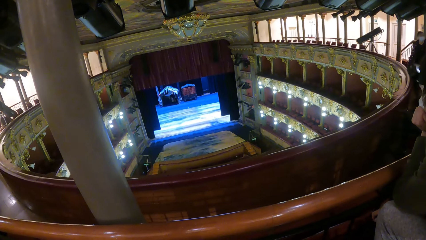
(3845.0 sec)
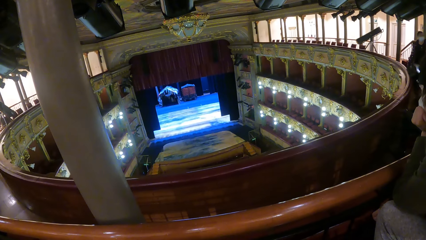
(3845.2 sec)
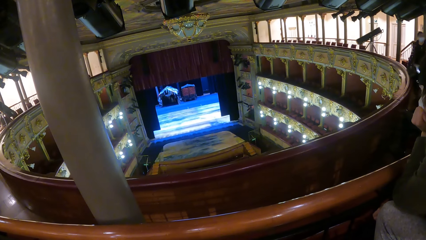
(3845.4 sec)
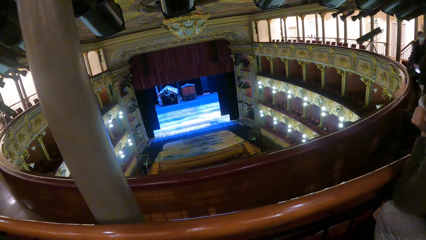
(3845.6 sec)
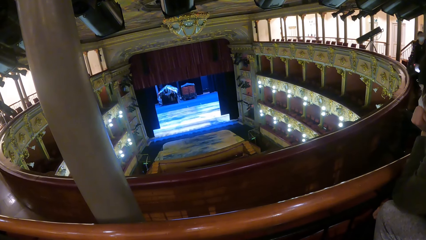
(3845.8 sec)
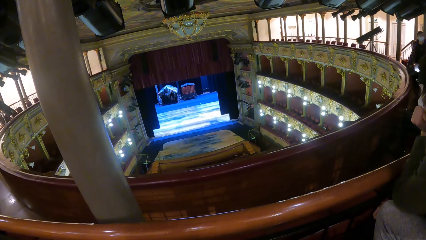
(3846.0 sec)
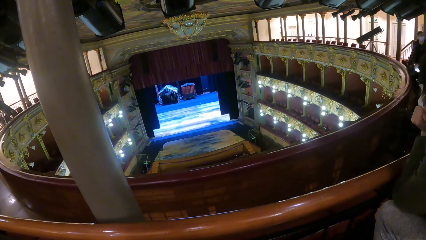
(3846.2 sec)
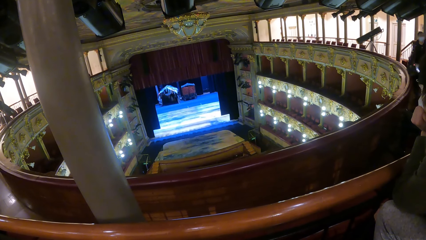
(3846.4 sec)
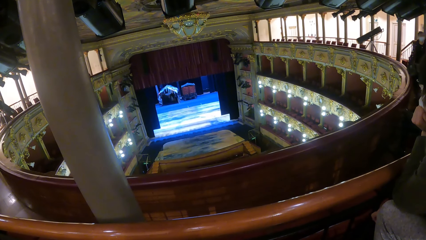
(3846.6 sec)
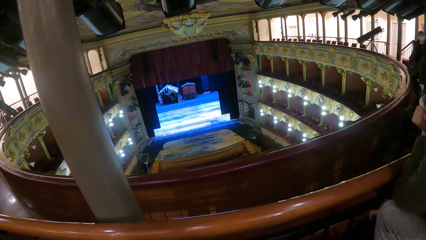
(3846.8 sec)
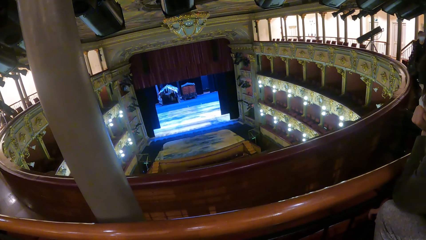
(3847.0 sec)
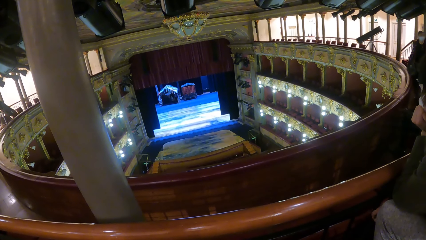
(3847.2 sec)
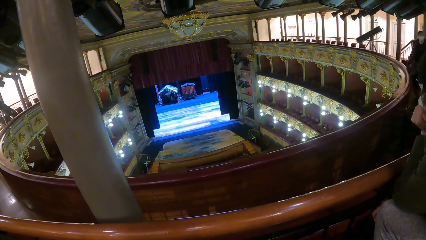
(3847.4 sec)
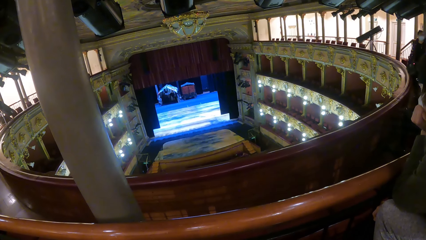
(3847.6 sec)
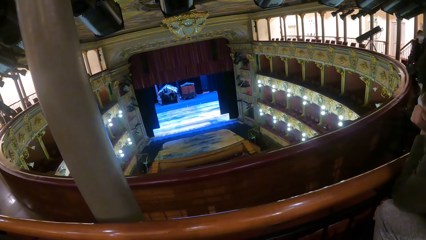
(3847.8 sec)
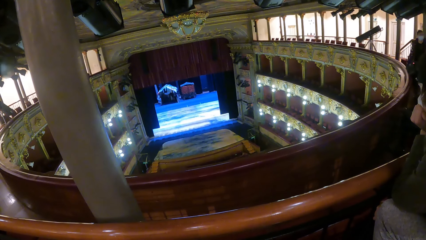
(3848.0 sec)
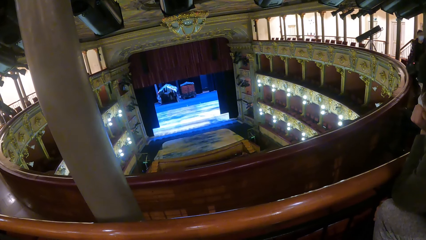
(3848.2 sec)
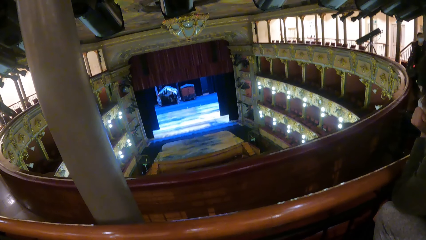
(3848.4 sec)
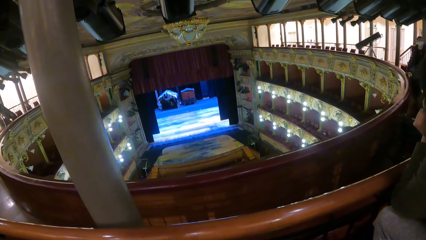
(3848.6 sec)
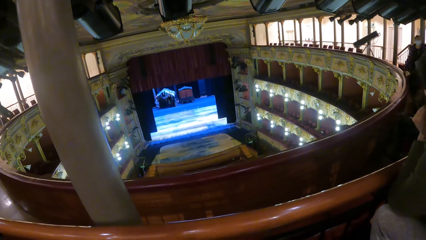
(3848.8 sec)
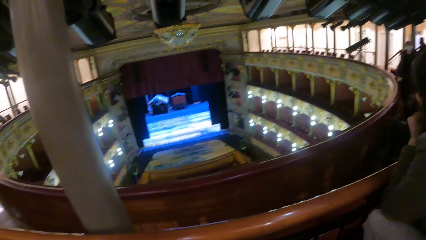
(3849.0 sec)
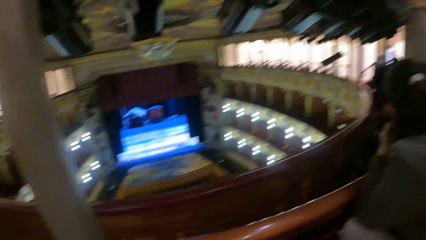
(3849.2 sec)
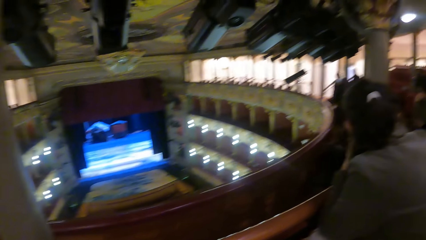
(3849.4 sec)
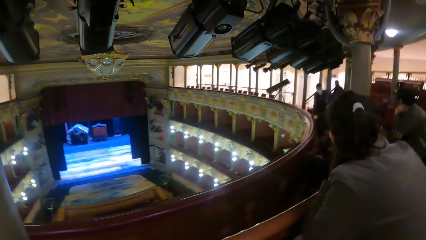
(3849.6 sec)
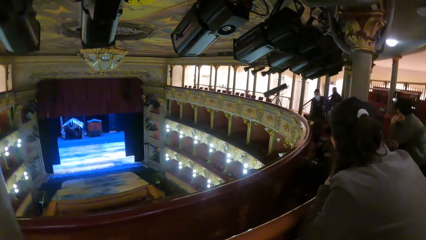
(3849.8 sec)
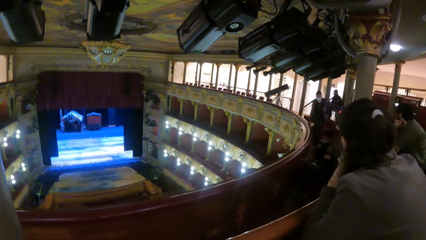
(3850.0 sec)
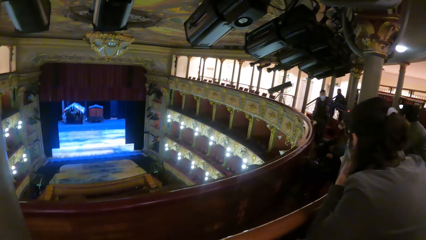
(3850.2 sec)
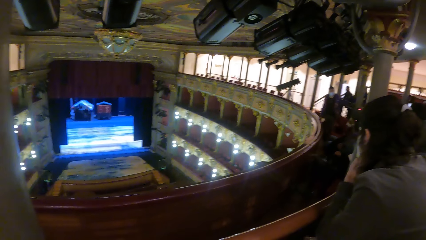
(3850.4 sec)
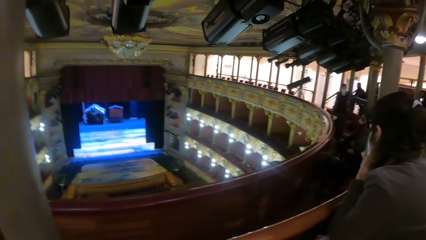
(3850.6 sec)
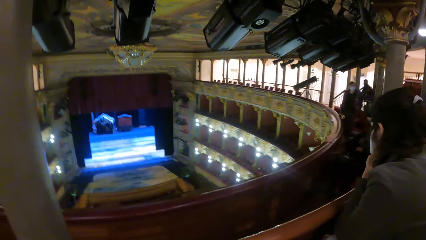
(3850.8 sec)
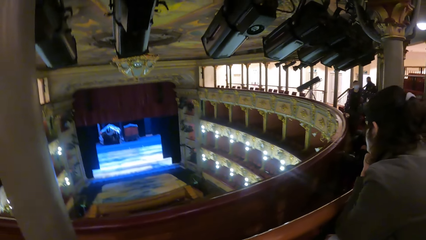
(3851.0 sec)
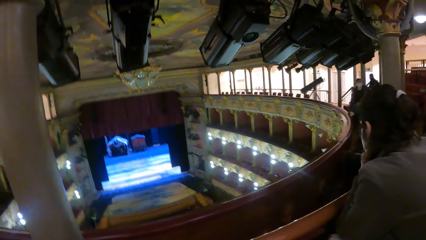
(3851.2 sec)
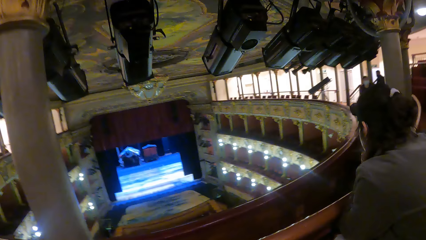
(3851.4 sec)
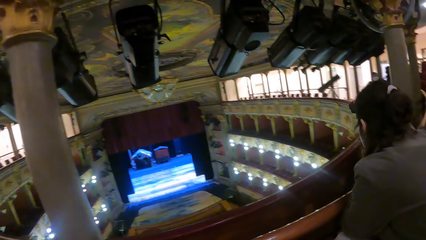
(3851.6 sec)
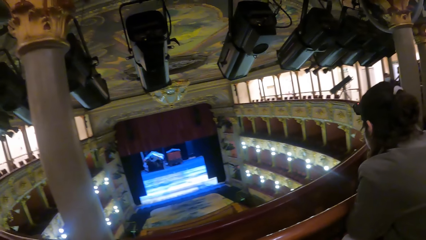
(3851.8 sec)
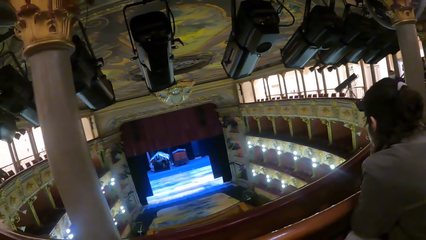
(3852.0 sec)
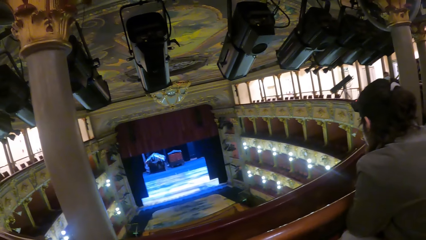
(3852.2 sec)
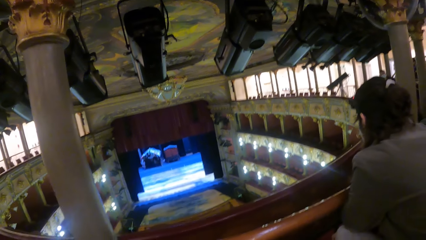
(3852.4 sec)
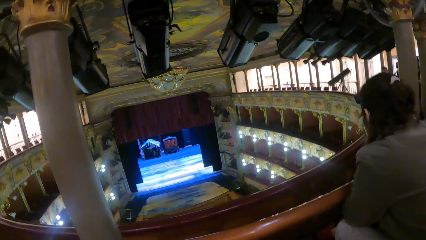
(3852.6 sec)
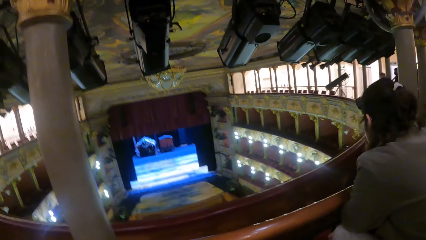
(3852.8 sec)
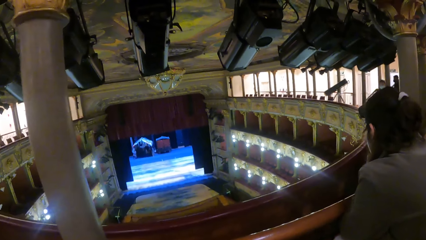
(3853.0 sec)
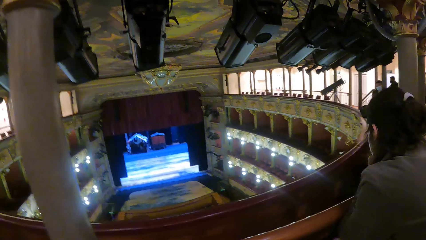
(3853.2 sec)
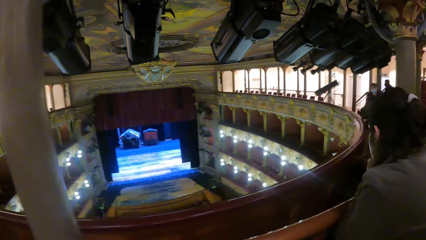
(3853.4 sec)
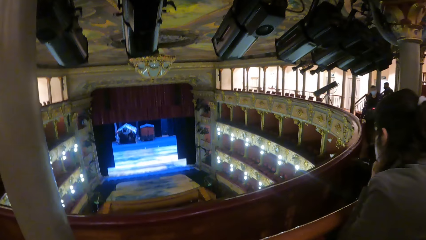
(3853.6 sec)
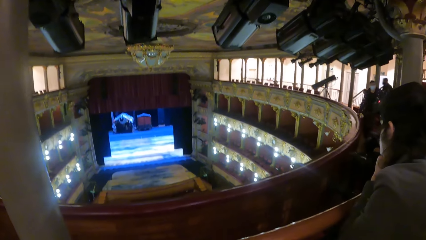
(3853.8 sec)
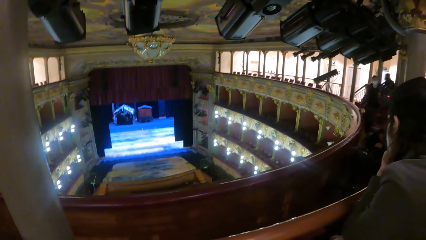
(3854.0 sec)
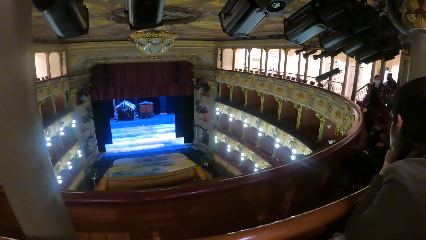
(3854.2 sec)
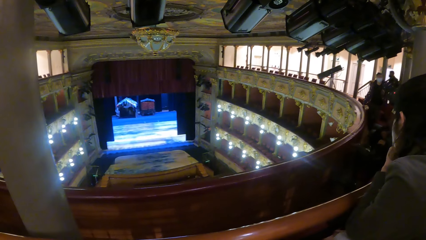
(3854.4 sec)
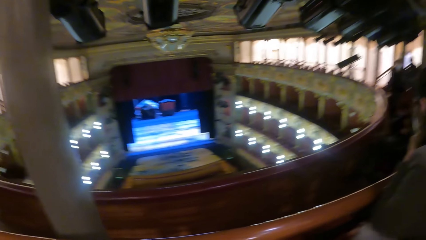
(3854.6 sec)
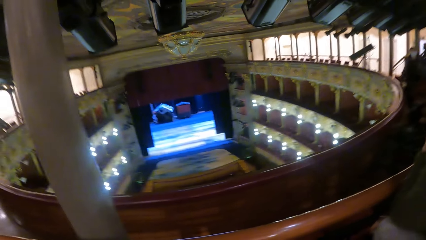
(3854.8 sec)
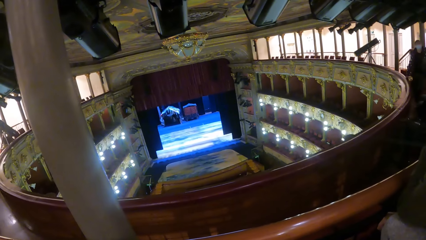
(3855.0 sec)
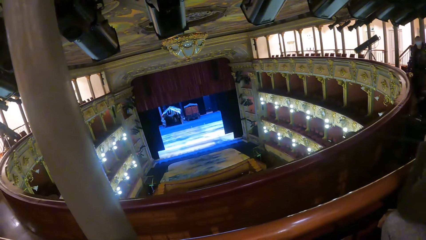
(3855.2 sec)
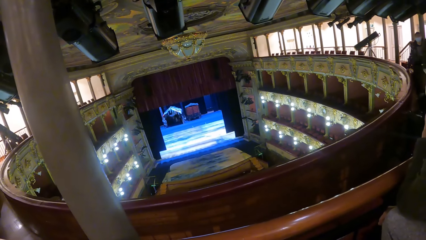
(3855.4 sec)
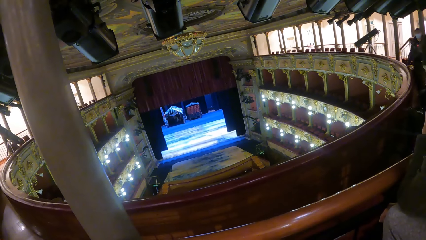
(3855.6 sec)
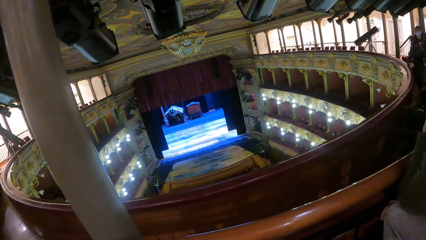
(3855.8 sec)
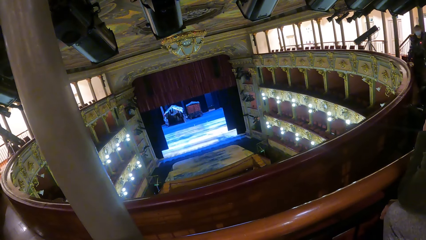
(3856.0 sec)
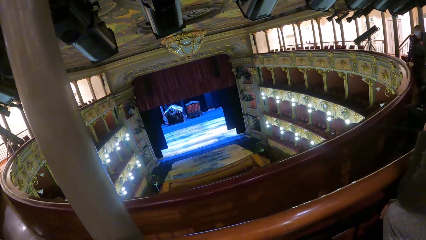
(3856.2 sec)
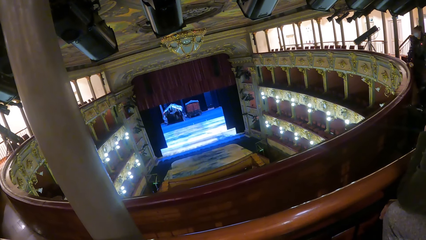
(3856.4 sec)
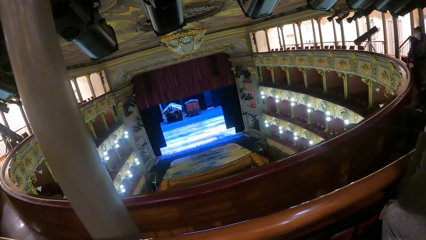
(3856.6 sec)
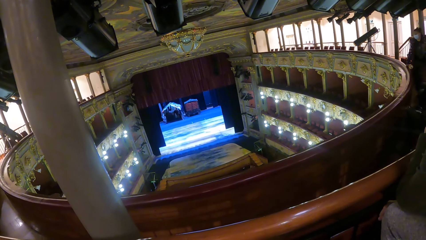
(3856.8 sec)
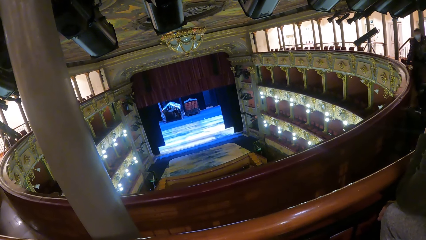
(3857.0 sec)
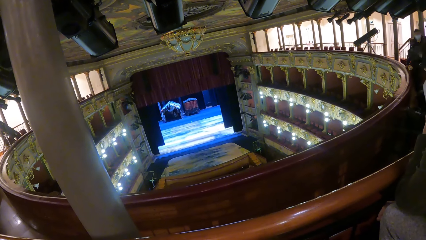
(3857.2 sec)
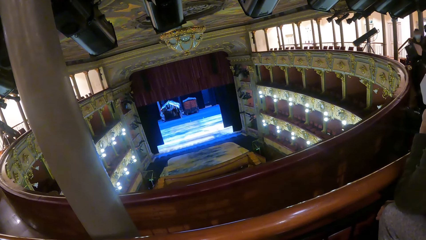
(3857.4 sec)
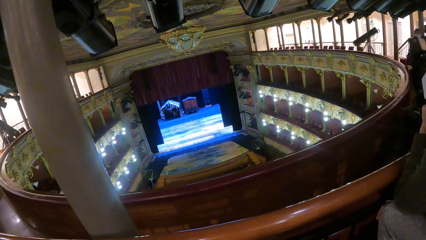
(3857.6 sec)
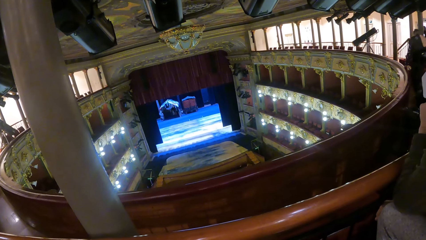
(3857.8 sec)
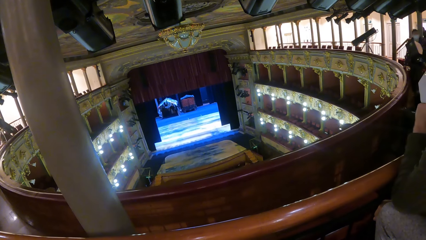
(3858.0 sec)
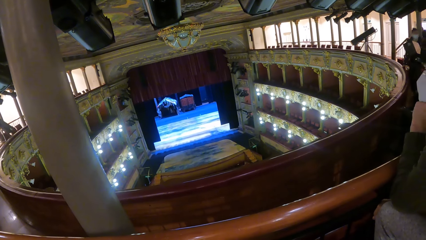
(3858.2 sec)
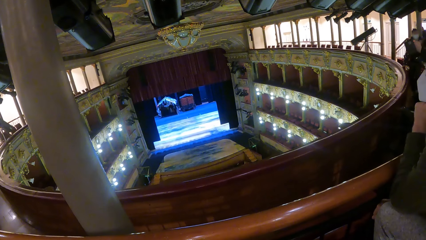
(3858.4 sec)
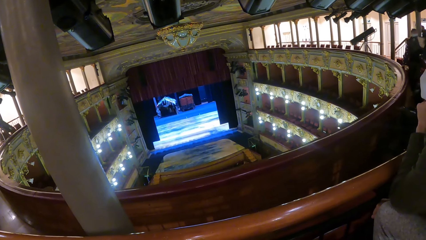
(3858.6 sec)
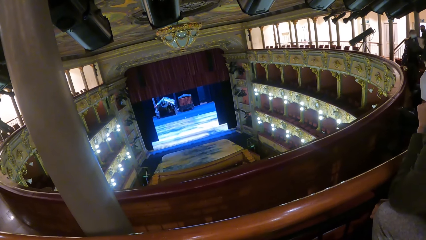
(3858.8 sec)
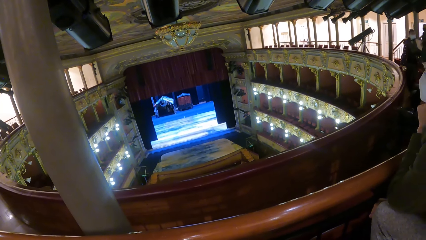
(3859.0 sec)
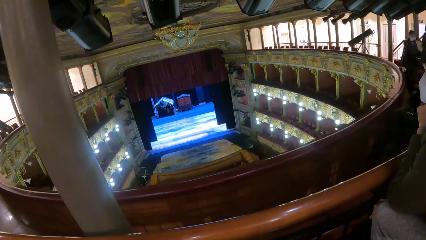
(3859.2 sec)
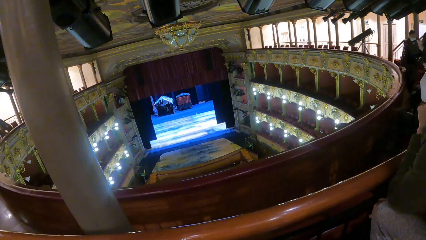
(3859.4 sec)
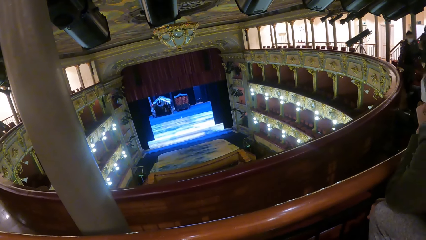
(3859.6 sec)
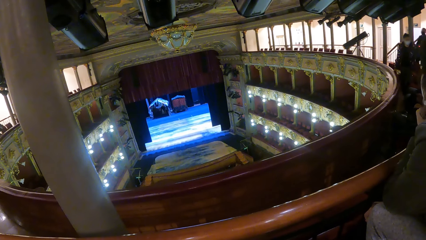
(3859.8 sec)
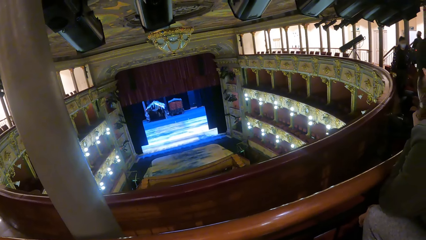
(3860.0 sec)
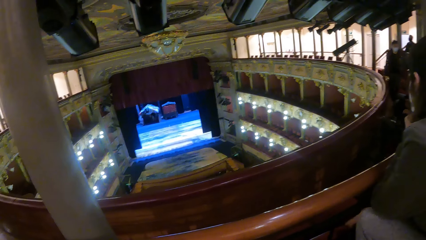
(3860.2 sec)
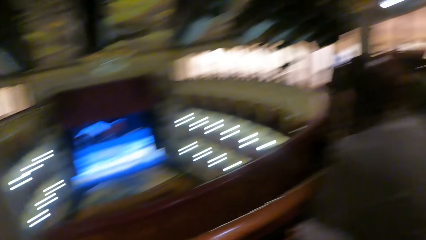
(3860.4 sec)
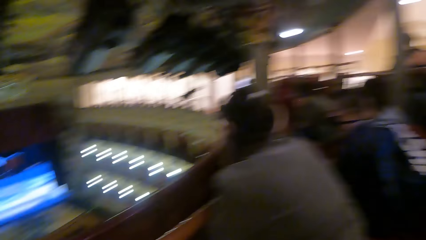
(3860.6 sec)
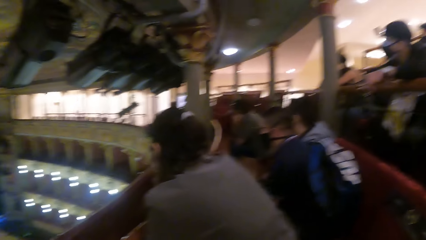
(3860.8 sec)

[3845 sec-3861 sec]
The camera wearer looks around.
